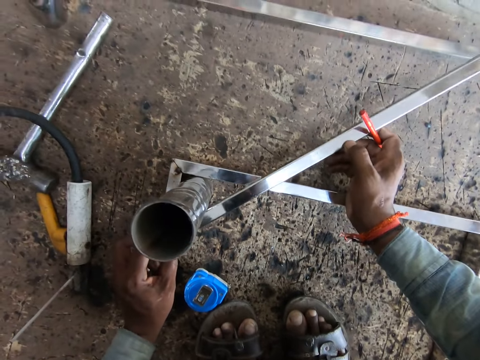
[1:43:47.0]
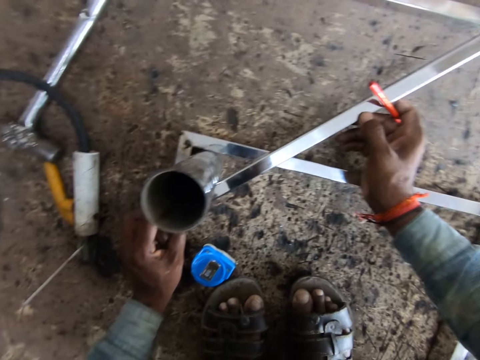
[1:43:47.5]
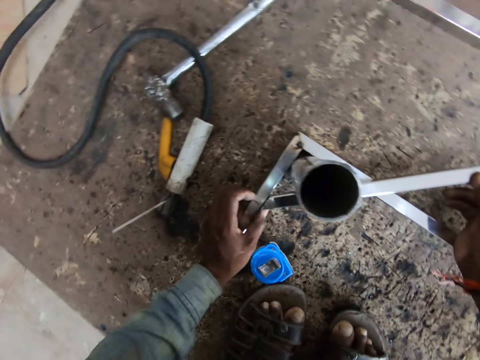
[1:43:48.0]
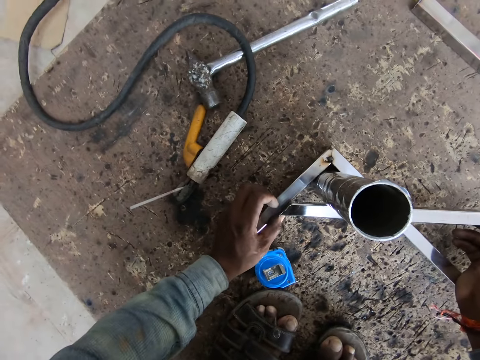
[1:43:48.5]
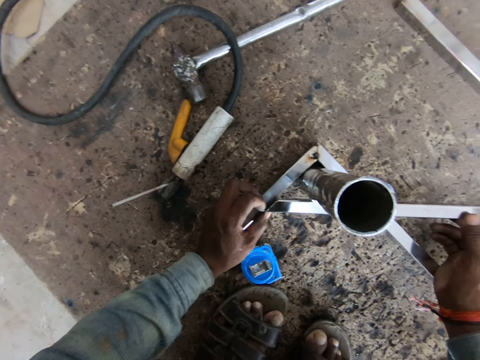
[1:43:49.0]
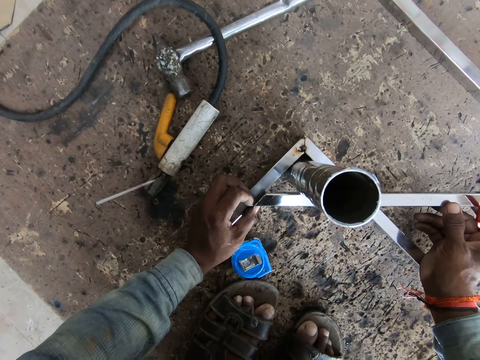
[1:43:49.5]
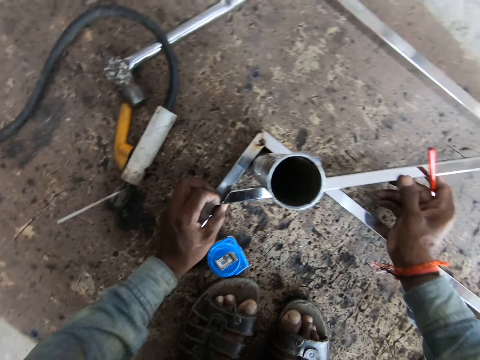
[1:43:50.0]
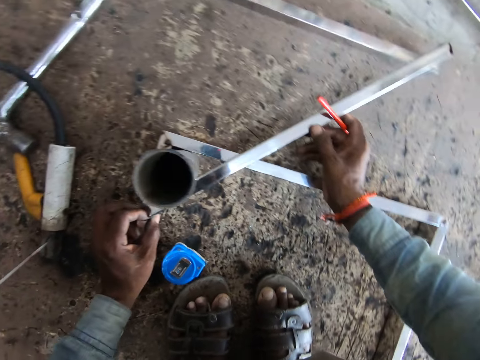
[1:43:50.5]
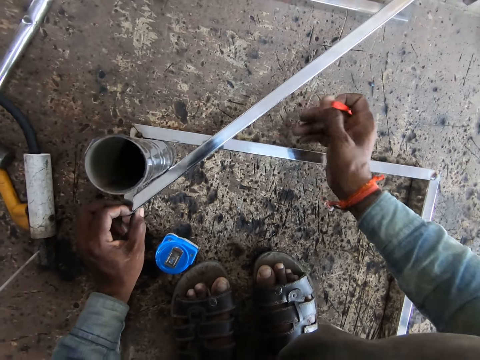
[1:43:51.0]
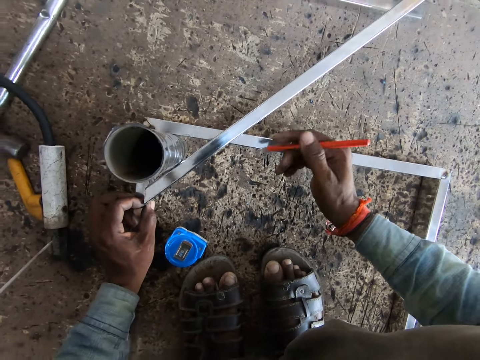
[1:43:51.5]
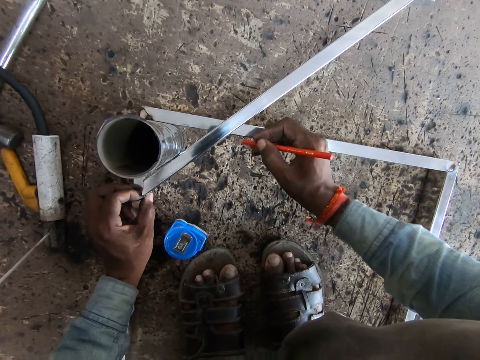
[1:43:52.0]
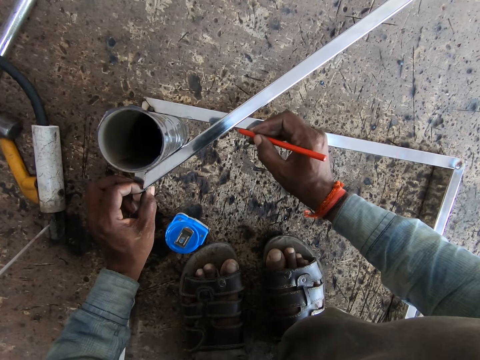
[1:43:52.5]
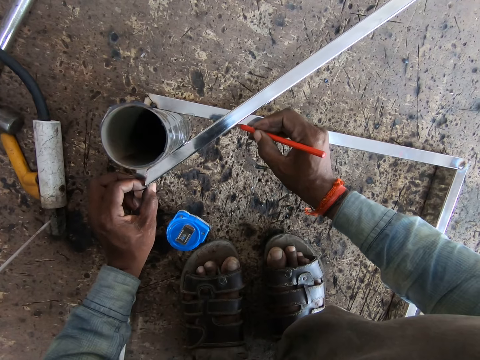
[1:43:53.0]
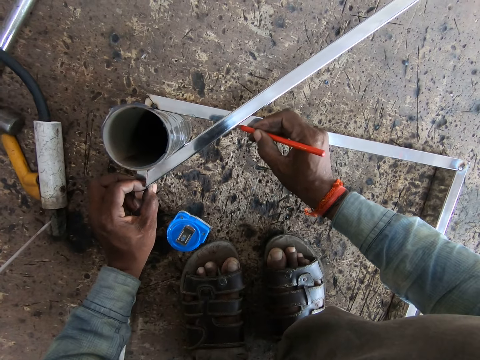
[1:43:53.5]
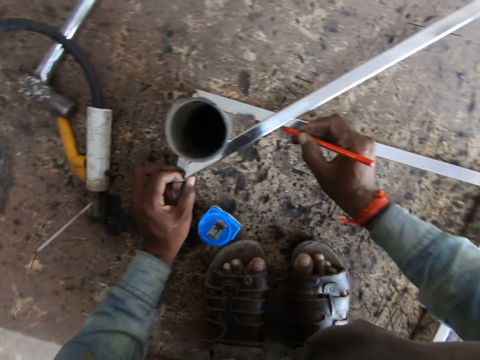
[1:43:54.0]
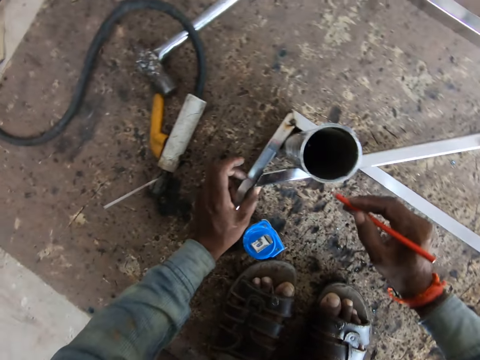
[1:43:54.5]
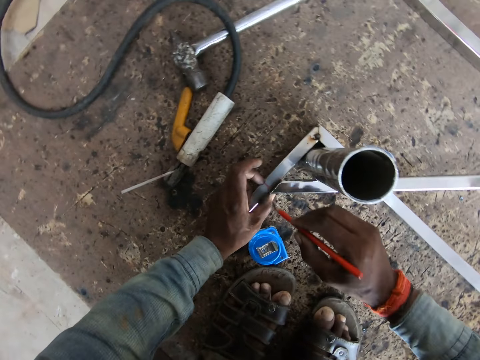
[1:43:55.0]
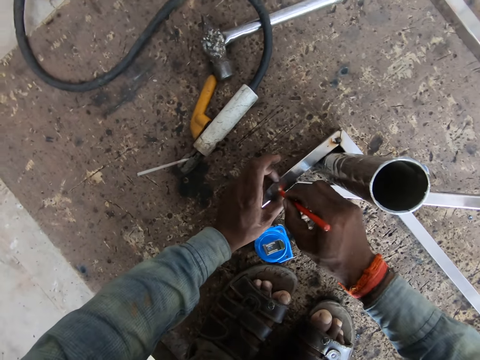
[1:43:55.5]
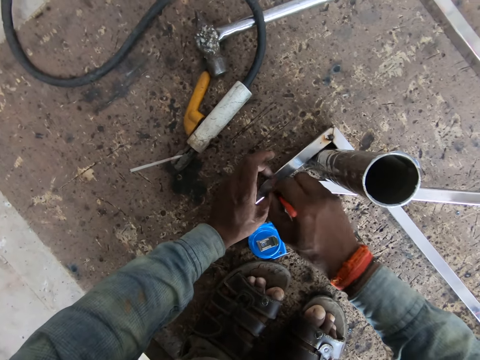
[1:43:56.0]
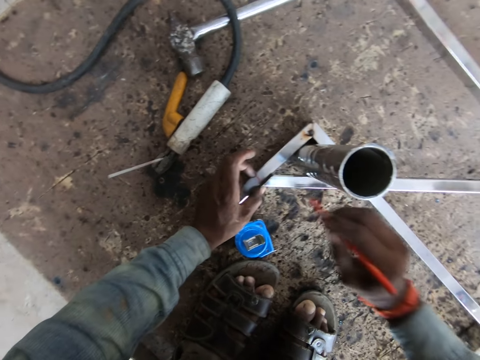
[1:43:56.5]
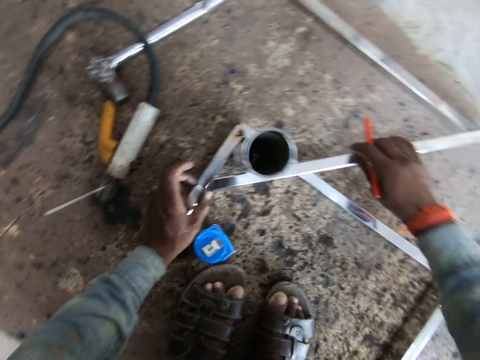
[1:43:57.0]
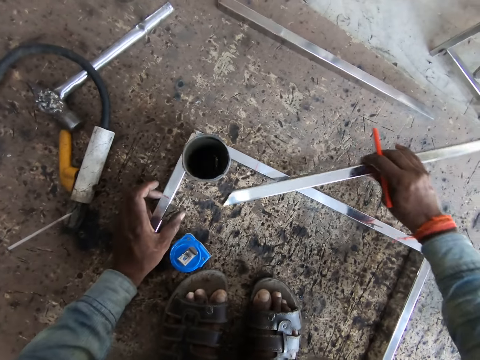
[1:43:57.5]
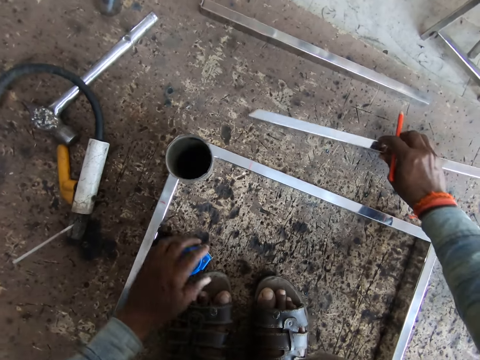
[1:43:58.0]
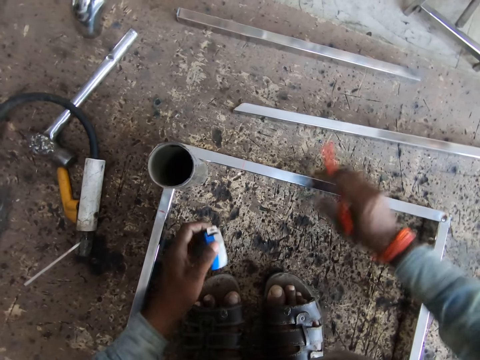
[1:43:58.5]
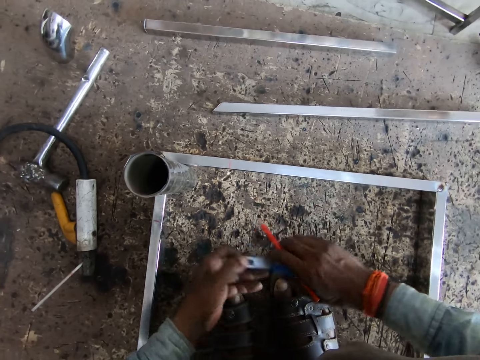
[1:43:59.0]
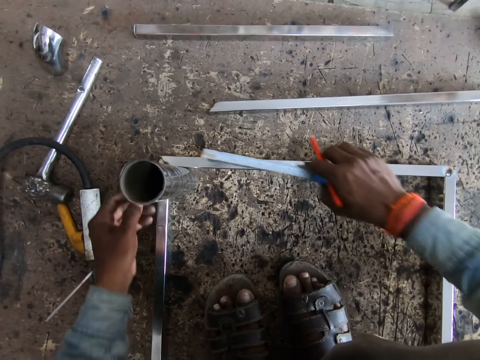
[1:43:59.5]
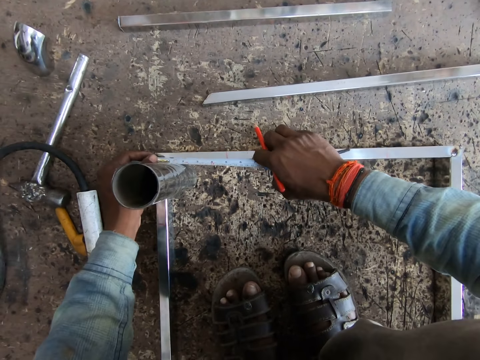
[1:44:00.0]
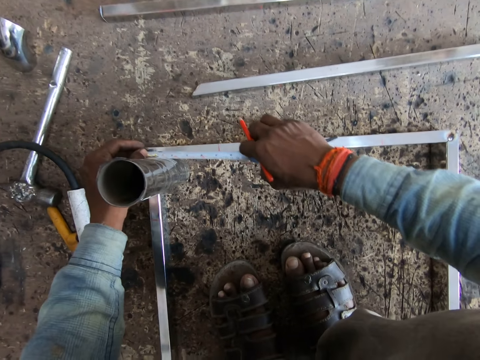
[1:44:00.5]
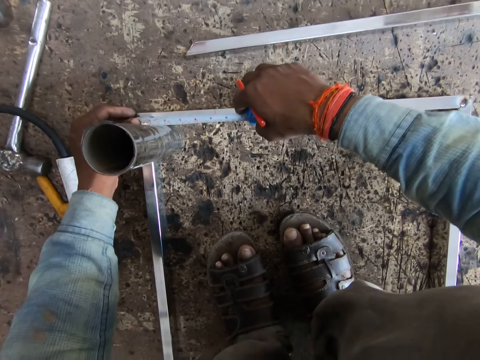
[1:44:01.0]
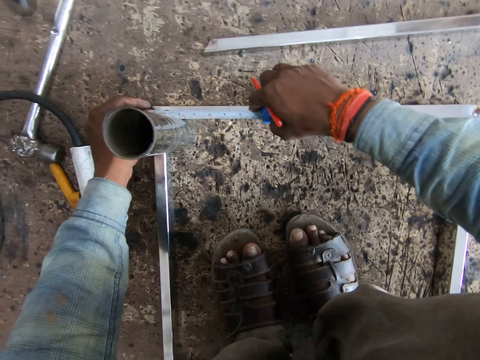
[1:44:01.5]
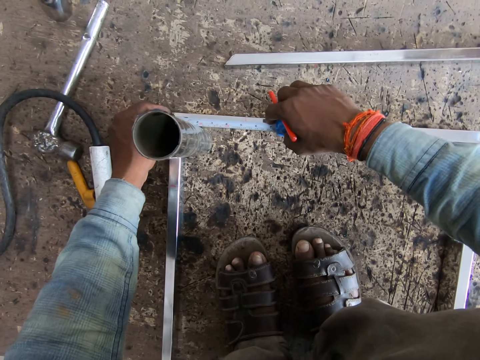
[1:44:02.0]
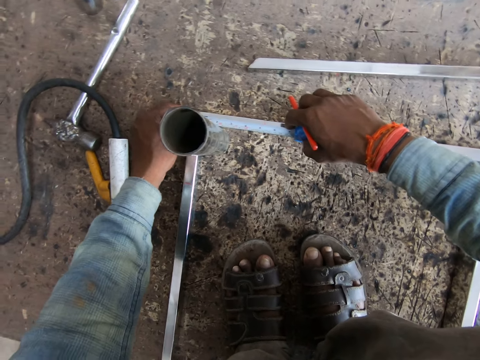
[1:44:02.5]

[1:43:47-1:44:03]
The camera wearer marks the metal frame on the work surface with the pencil in his right hand. He takes the metal frame from the work surface with his right hand. He drops the metal pole in his right hand on the work surface. He picks up the measuring tape from the work surface with his left hand. He passes the measuring tape from his left hand to his right hand. He pulls the tip of the measuring tape in his right hand with his left hand. He measures the metal frame on the work surface with the measuring tape in his hands.

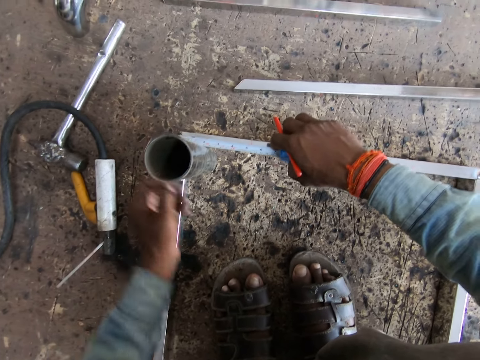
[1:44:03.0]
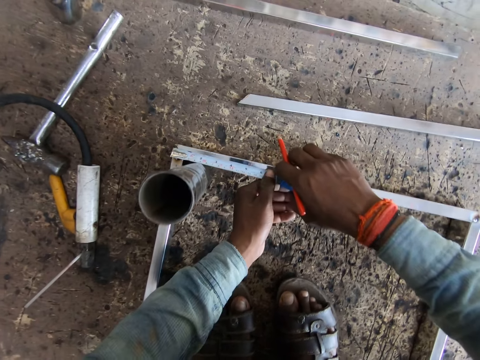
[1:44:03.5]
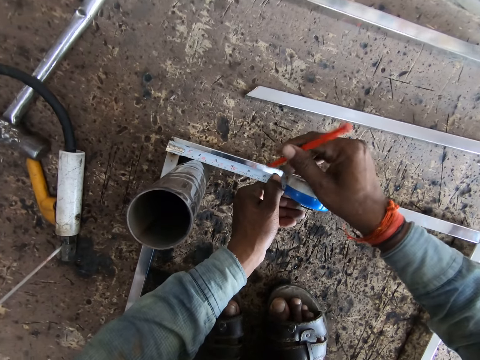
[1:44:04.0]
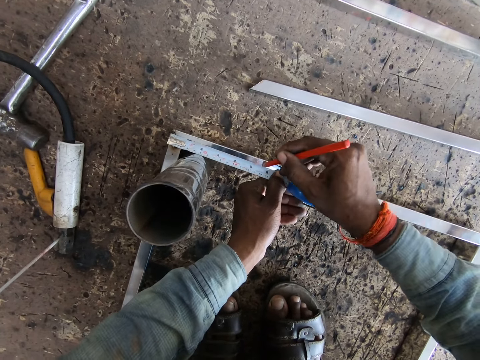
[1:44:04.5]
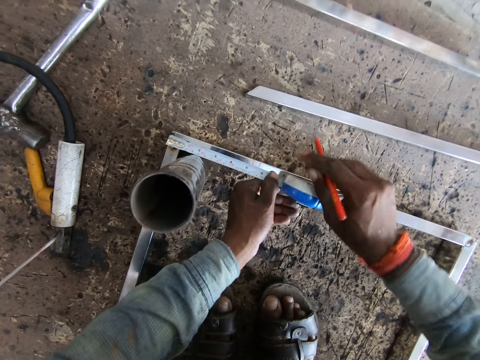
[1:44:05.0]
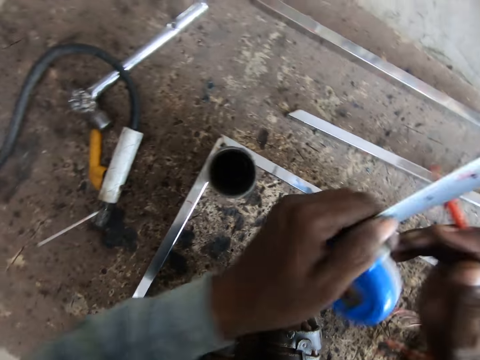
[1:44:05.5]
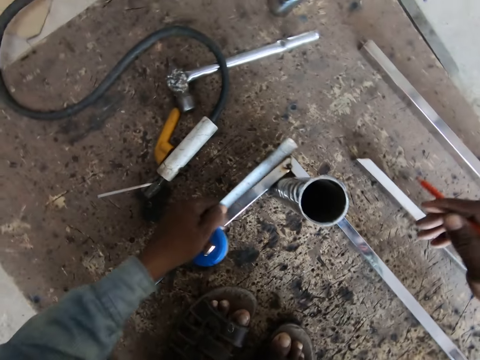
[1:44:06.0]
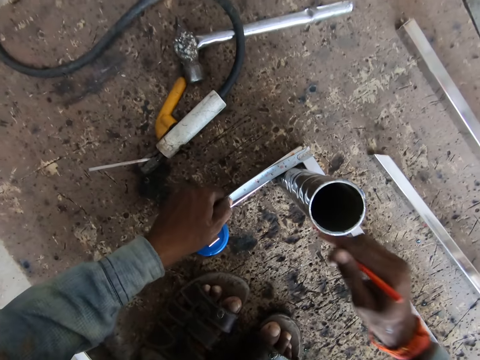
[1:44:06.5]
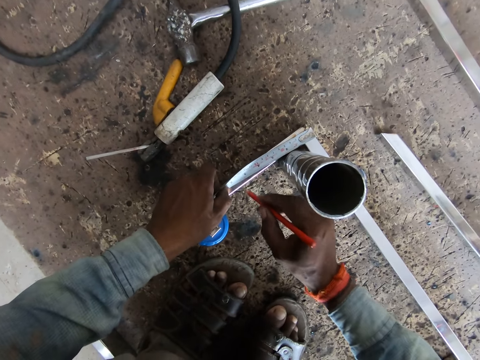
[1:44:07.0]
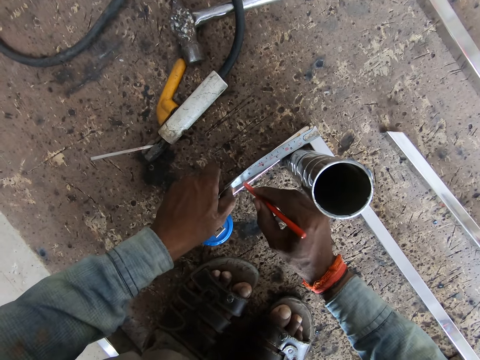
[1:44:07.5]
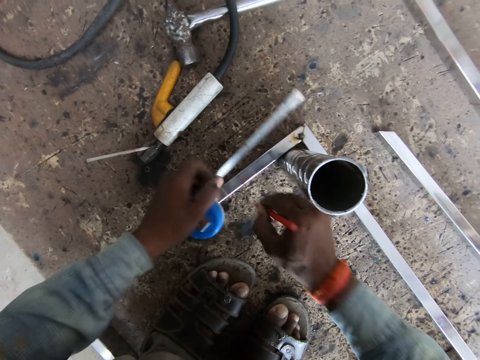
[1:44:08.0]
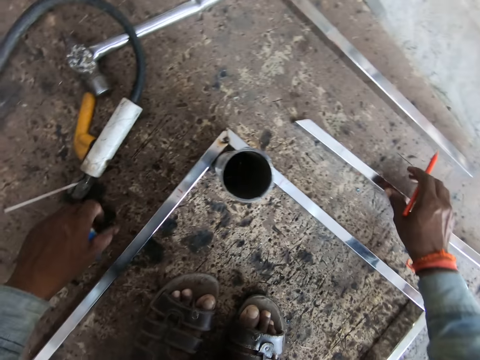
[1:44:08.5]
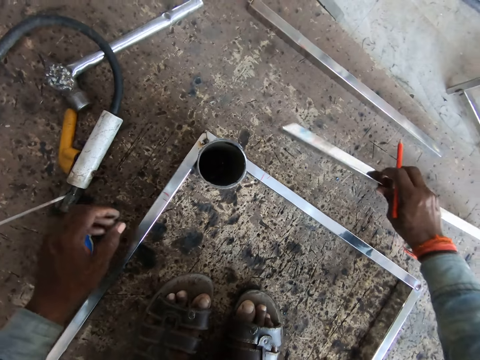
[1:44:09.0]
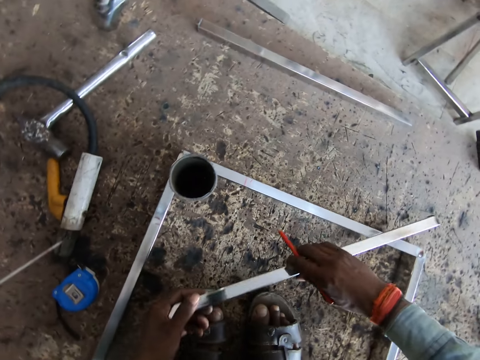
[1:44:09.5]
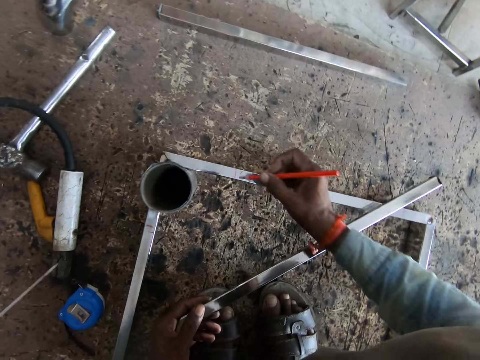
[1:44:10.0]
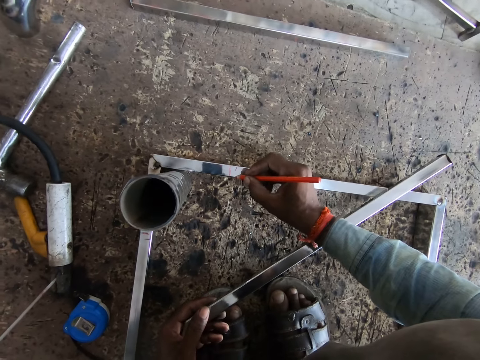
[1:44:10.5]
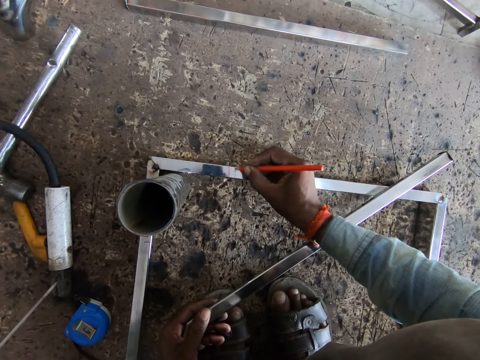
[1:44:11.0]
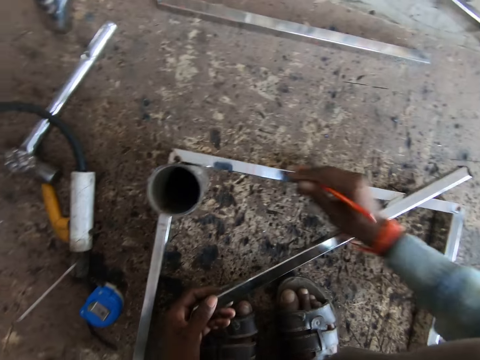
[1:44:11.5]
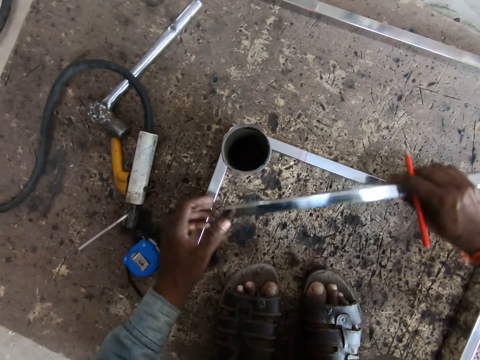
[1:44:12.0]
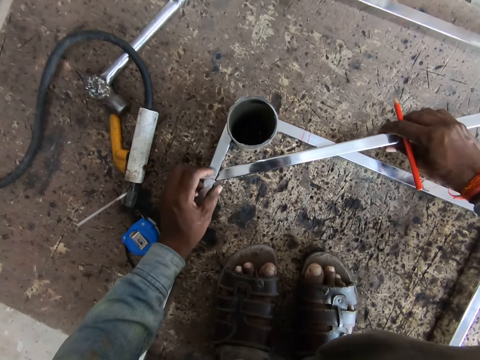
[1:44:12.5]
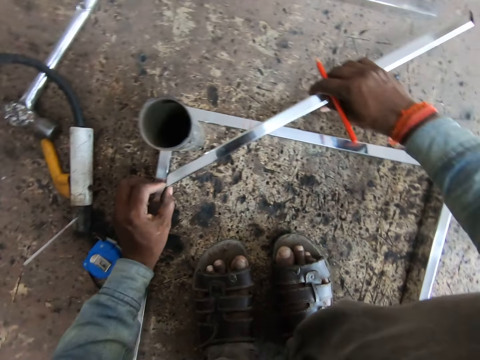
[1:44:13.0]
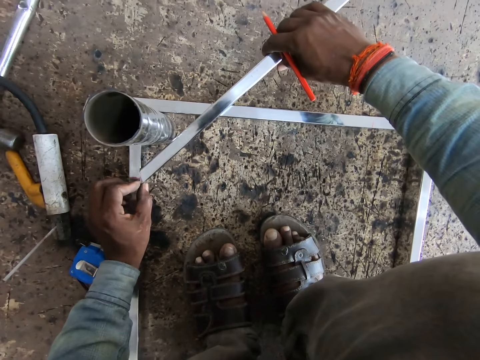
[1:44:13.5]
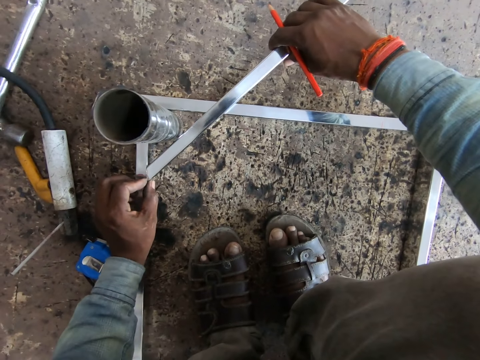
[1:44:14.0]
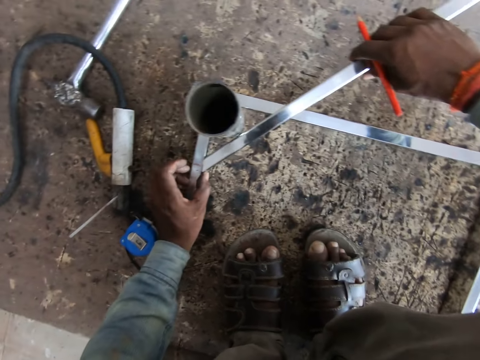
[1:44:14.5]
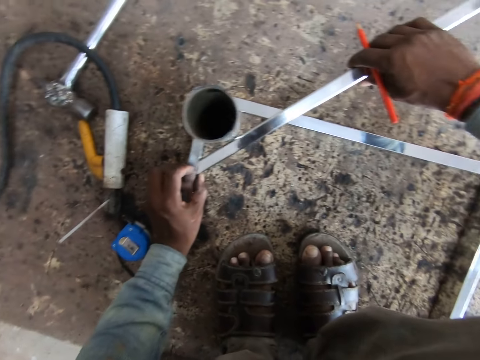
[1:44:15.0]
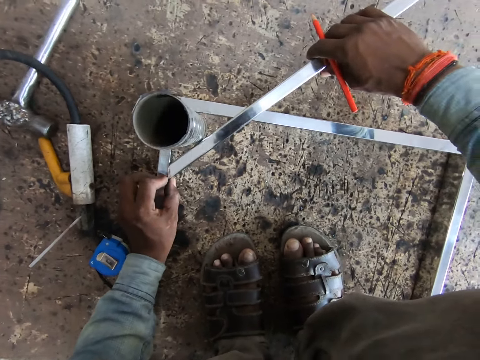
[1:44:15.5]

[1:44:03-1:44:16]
The camera wearer marks the metal frame on the work surface with the pencil in his right hand. He passes the measuring tape from his right hand to his left hand. He measures the metal frame on the work surface with the measuring tape in his left hand. He marks the metal frame on the work surface with the pencil in his right hand. He picks up the metal pole from the work surface with his right hand. He passes the metal pole from his right hand to his left hand. He marks the metal frame on the work surface with the pencil in his right hand. He takes the metal pole from his left hand with his right hand. He places the metal pole across the edge of the metal frame on the work surface with his right hand. He holds the metal pole across the edge of the metal frame on the work surface with both hands. He adjusts the metal.
